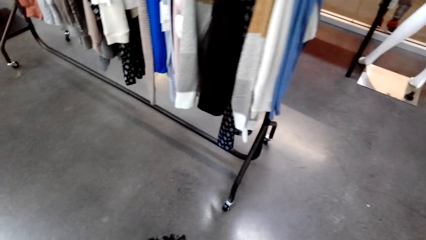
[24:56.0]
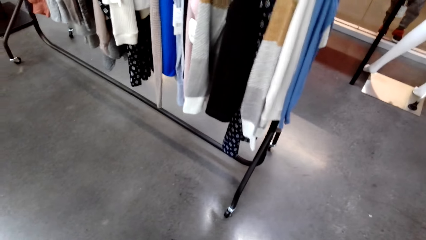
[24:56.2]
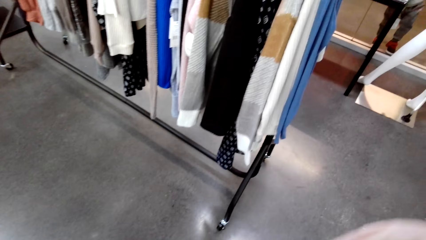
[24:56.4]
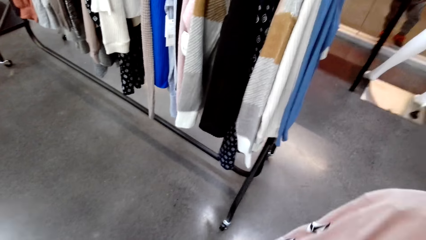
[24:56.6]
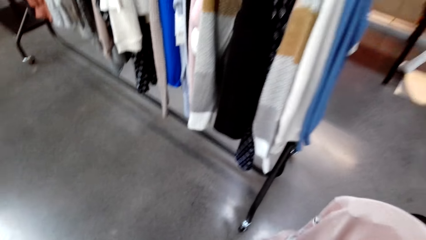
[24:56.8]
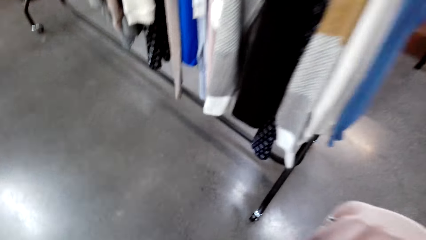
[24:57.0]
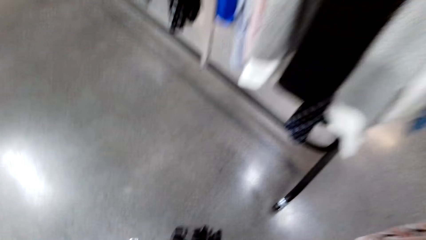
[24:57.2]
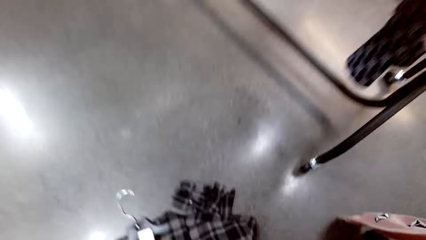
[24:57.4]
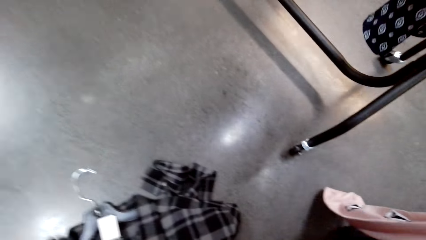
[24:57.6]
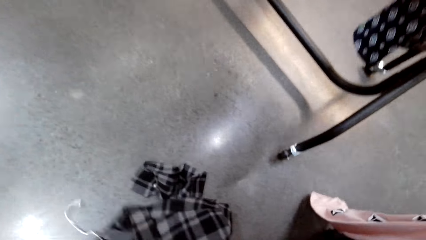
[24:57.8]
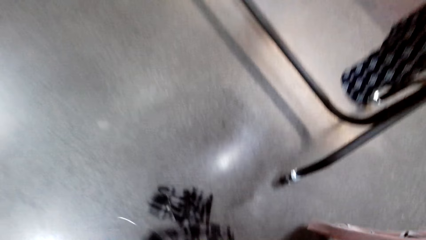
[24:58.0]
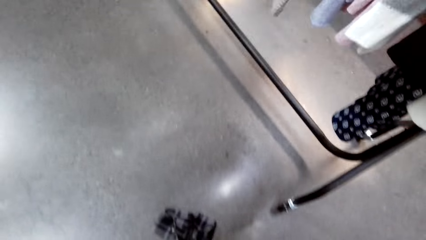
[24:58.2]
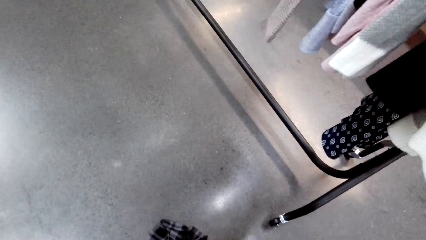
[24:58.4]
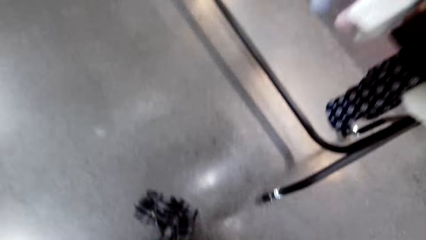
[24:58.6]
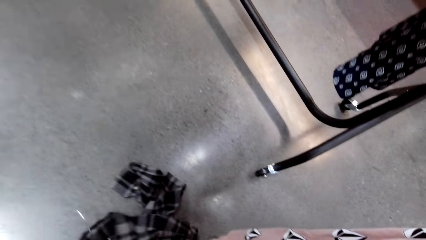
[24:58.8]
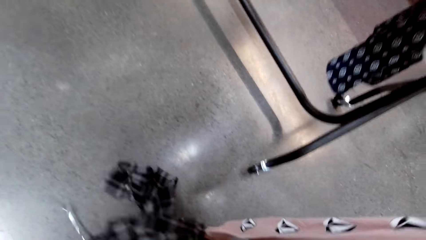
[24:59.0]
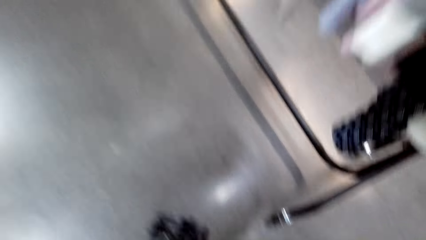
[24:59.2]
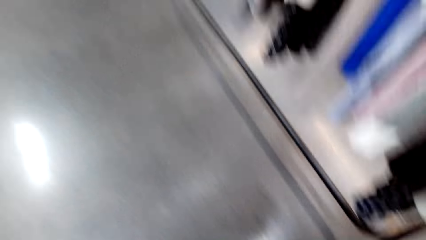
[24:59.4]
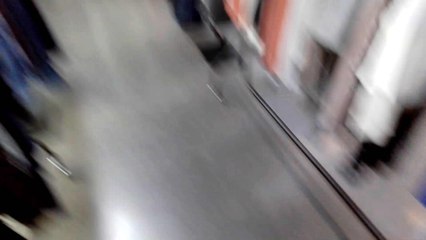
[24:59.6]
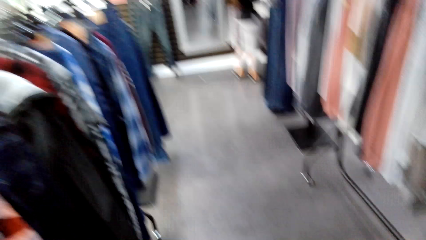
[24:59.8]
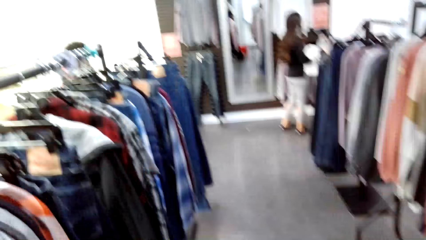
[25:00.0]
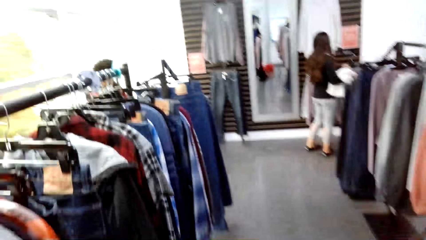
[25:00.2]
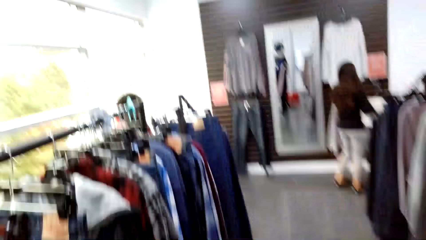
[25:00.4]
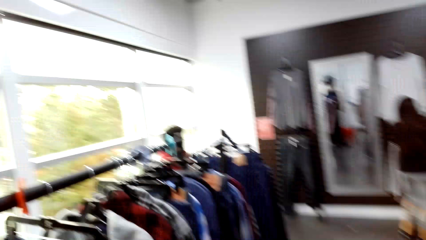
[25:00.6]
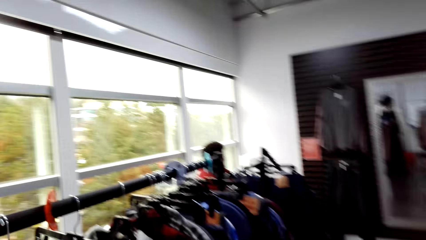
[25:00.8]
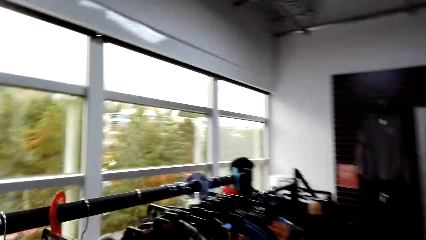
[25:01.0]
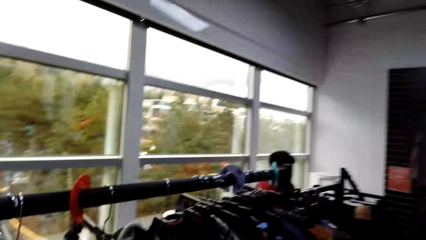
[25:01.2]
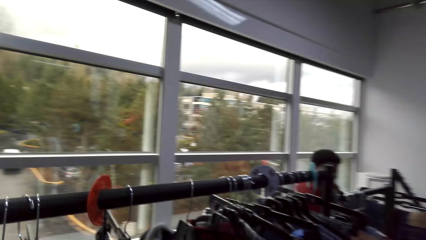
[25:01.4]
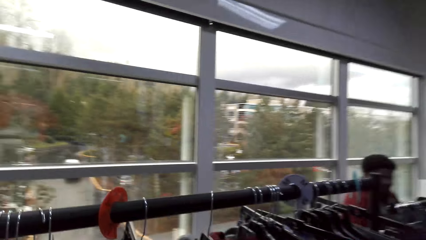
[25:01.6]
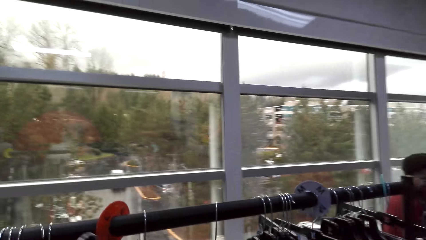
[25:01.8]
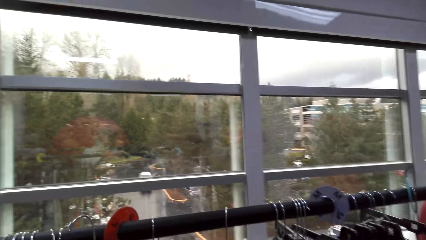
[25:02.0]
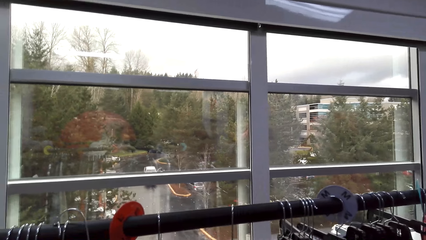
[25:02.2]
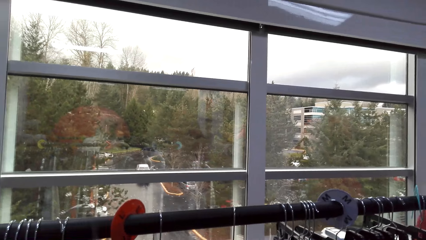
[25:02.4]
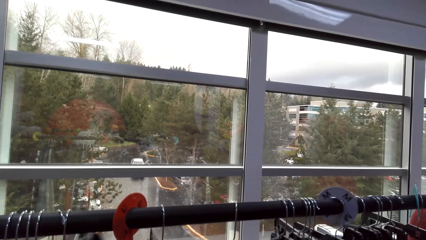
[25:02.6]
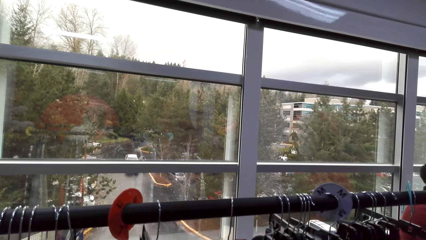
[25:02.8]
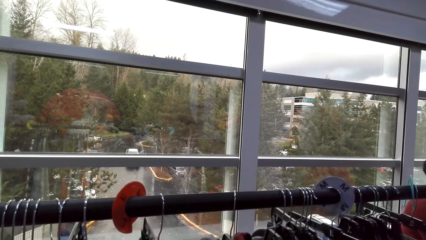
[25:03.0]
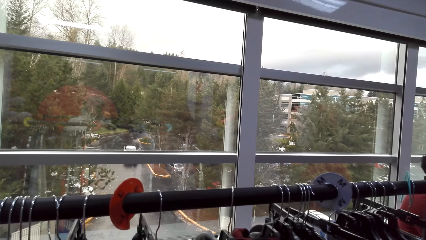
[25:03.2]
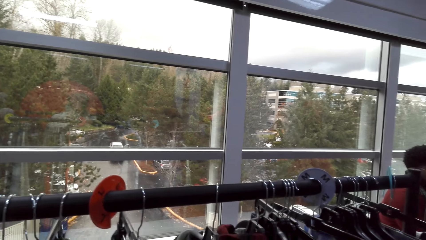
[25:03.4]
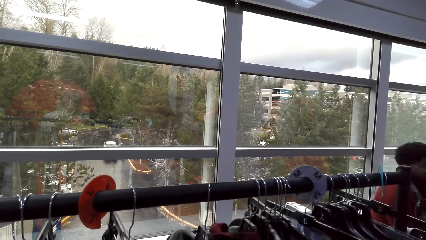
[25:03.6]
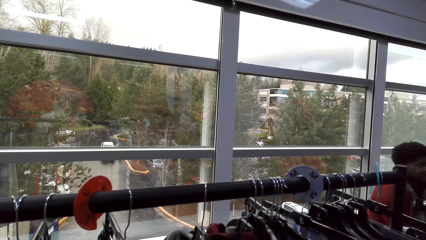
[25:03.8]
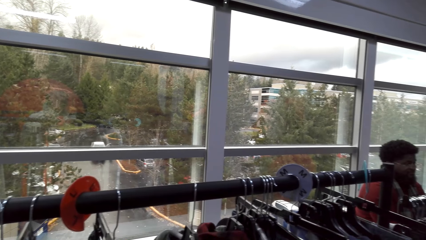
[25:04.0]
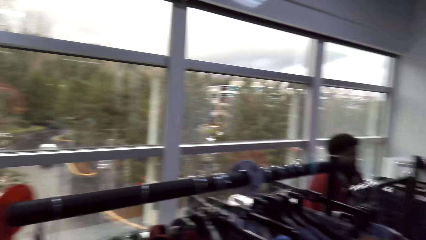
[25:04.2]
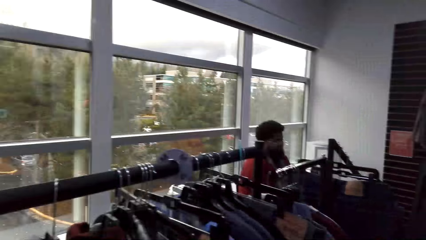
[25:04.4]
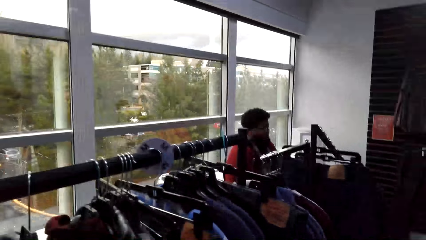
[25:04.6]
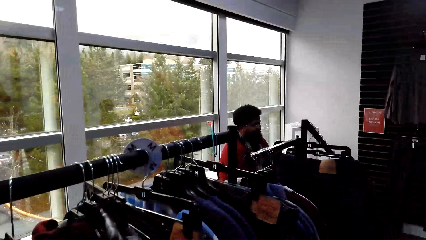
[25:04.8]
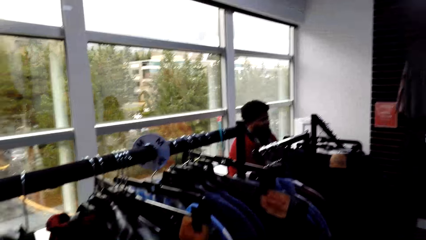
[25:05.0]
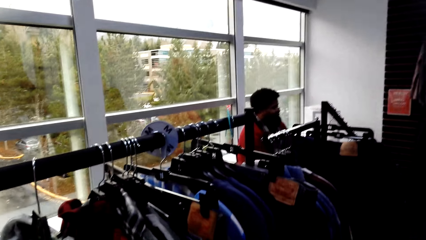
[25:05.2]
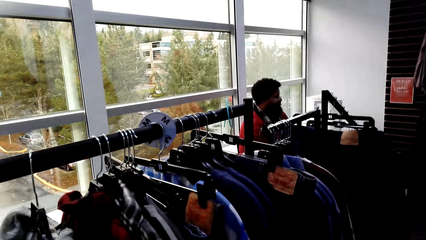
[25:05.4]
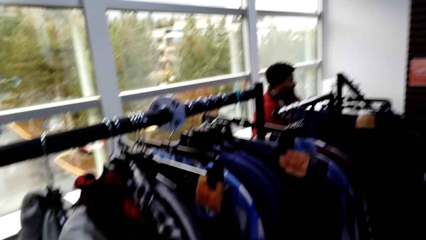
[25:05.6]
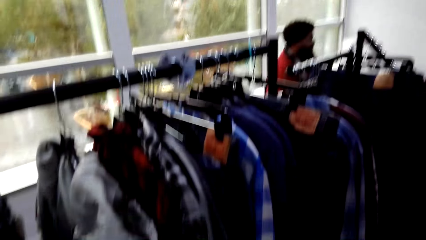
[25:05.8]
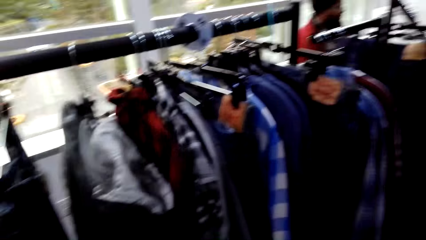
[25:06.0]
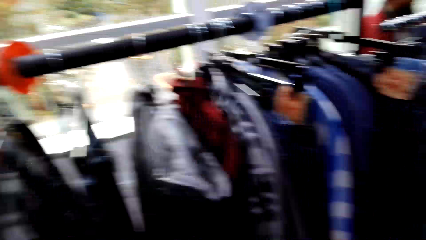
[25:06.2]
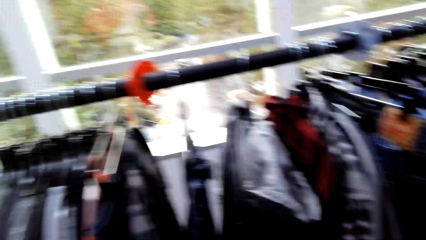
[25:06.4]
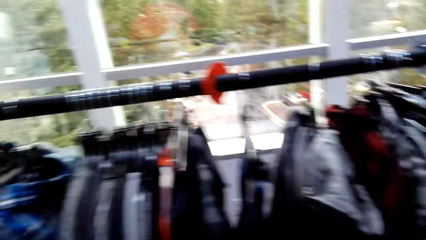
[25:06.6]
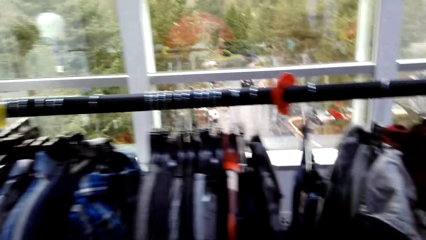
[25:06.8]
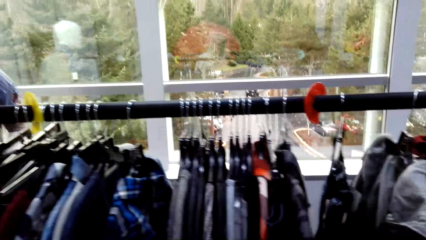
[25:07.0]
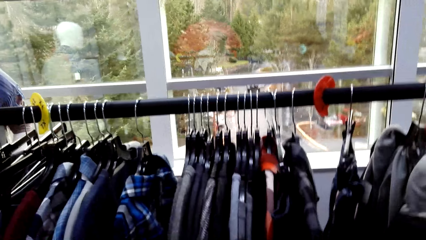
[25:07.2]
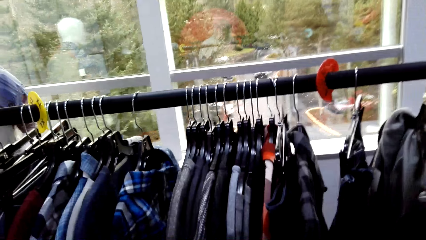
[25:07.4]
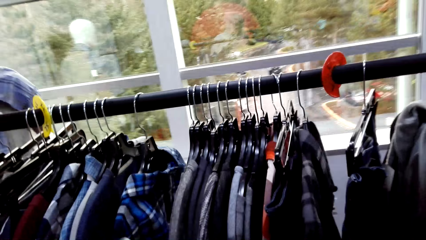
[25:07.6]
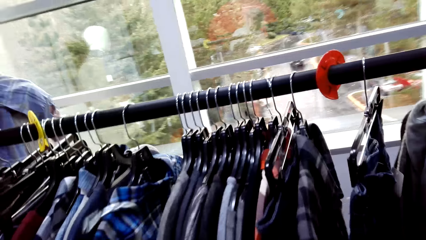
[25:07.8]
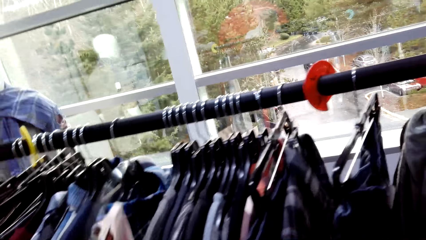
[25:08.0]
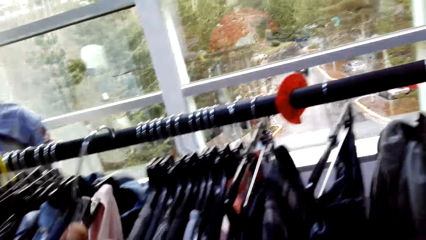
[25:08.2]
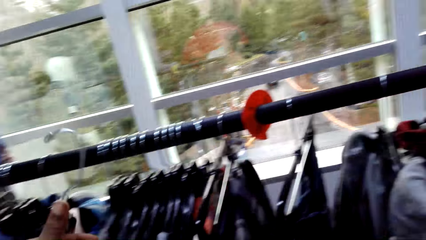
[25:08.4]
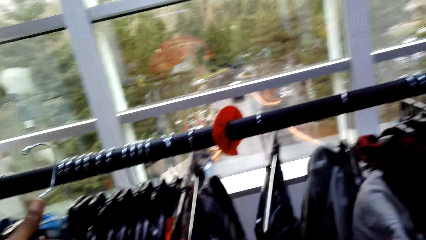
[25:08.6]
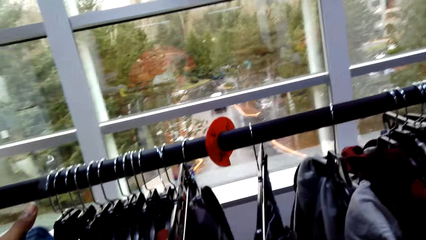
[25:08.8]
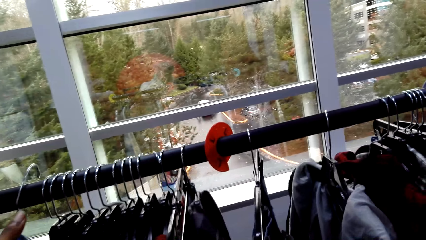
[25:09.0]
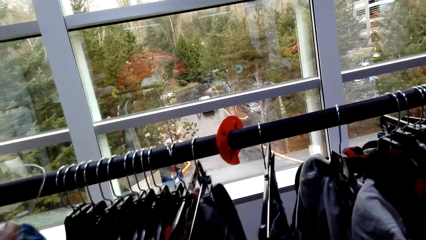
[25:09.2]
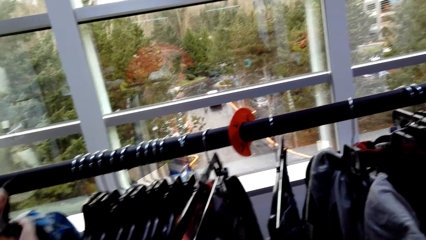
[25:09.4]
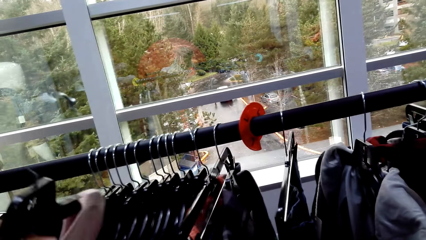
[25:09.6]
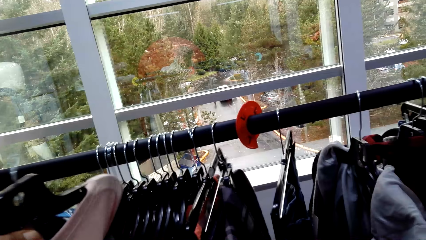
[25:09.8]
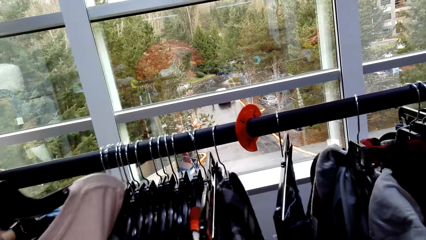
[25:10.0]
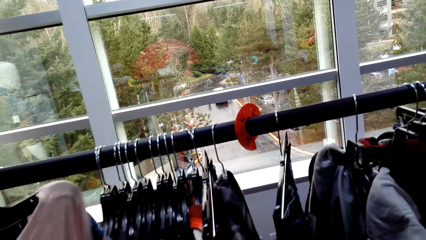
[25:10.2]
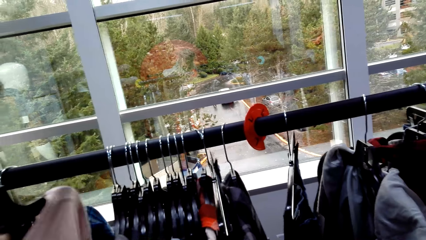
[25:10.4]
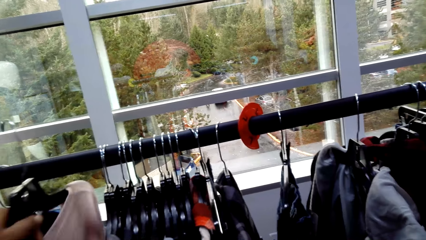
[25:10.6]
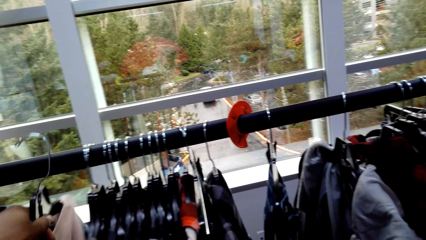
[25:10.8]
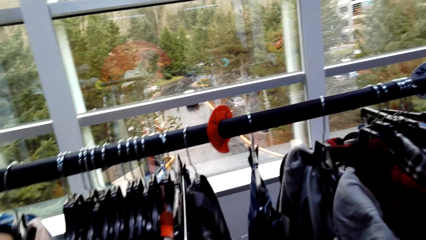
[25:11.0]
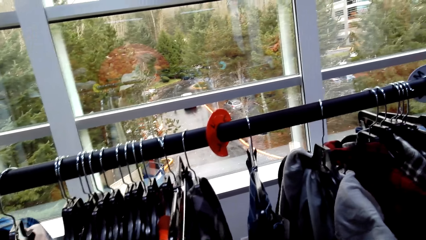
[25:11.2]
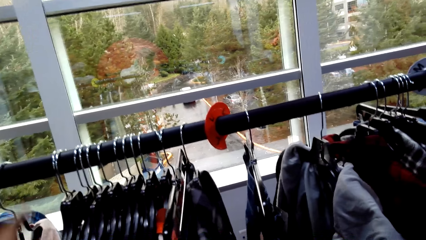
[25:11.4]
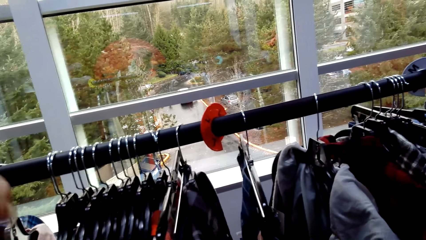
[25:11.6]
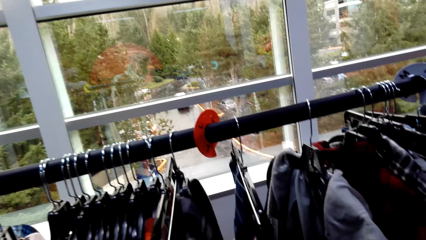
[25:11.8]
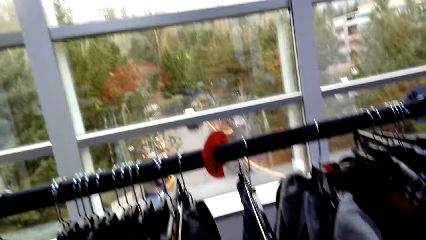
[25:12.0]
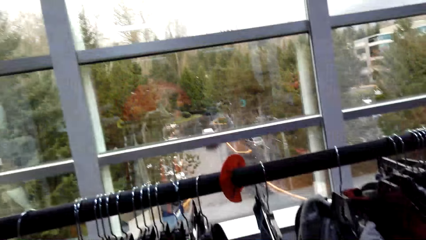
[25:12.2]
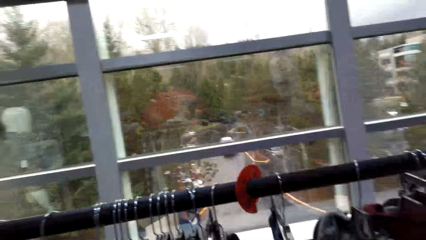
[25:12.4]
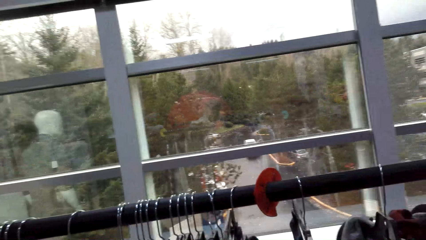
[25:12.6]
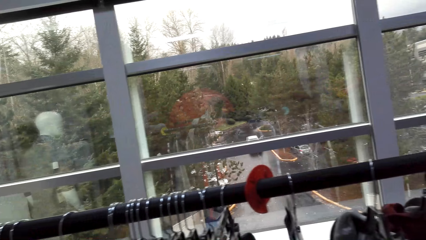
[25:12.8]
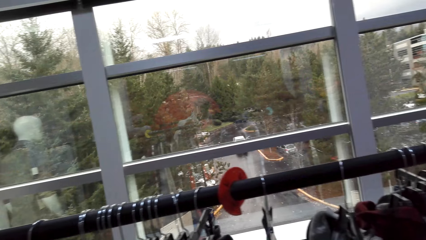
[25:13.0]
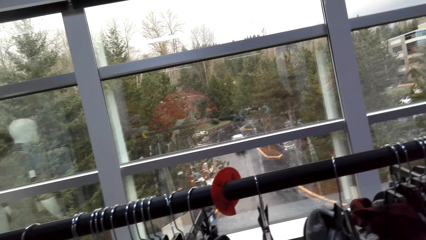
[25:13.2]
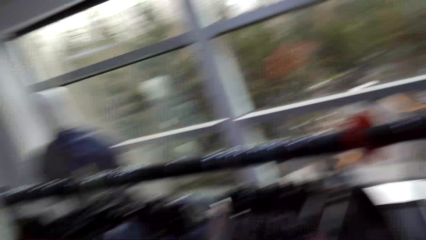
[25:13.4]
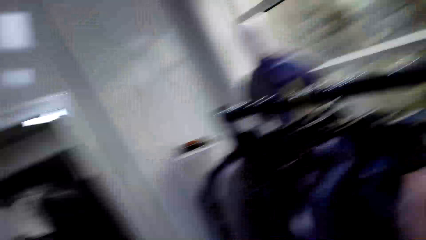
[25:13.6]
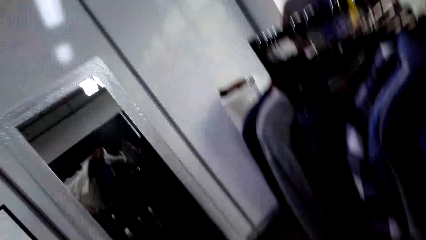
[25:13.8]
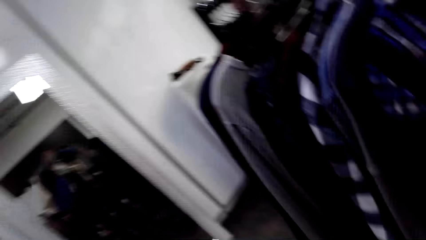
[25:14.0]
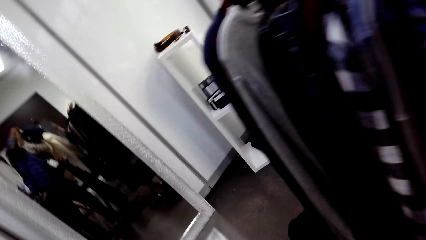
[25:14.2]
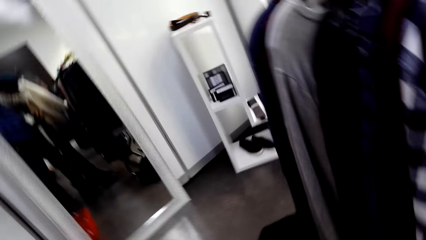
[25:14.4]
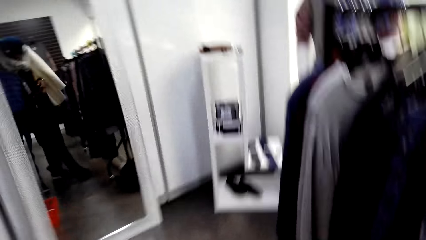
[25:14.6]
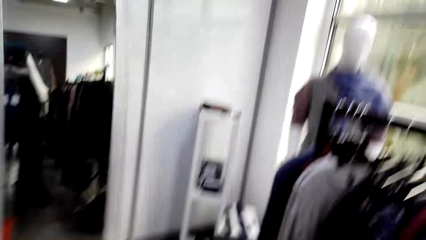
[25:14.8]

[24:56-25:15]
The camera wearer picks up the shirt from the floor. He touches the clothes on the trolley. He hangs the shirt on the hanger stand. He hangs the T-shirt on the hanger stand or cloth line. He touches the other clothes on the wire line. He picks a cloth from the cloth line and returns the cloth on the cloth line. He moves his body.
